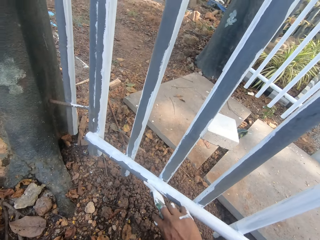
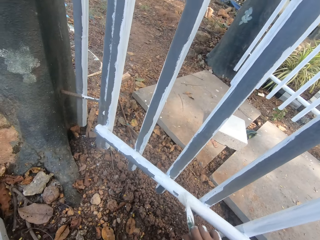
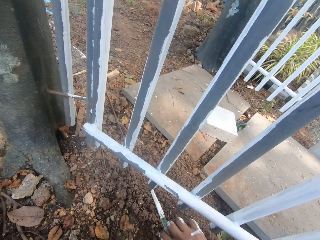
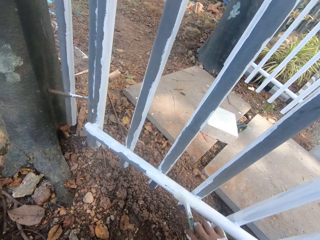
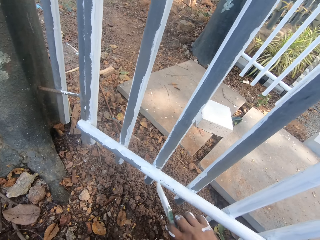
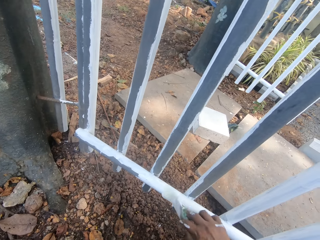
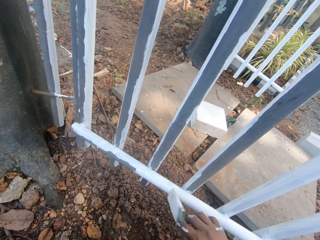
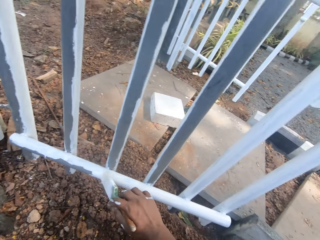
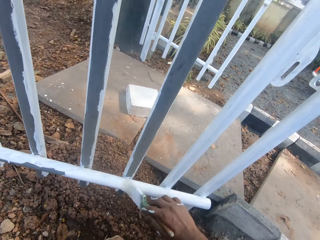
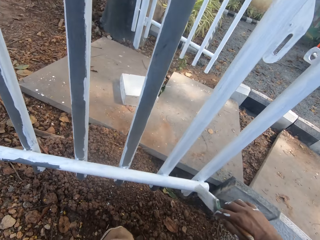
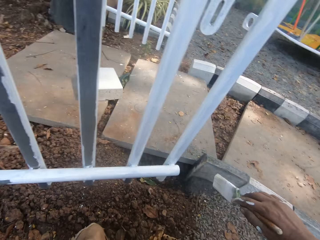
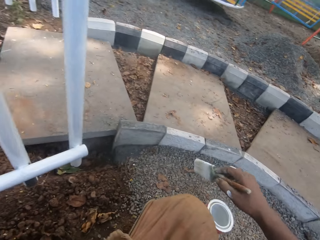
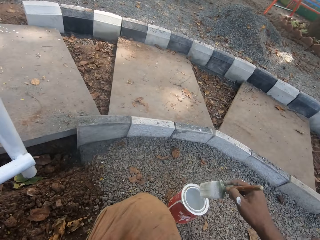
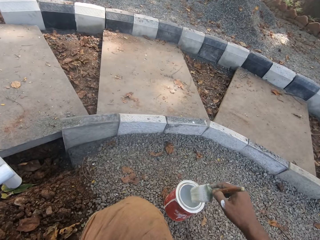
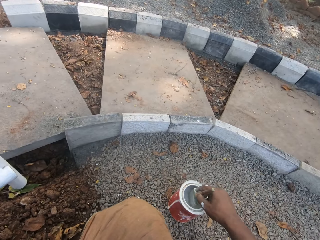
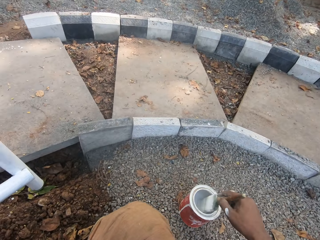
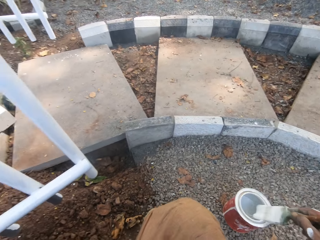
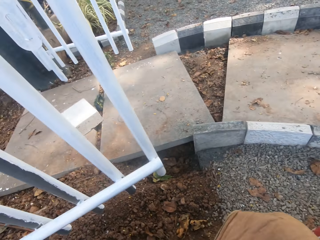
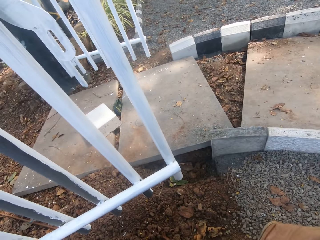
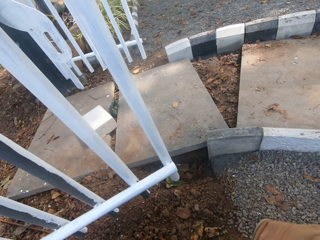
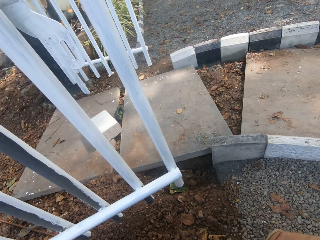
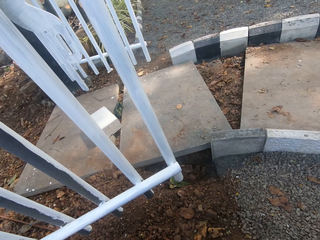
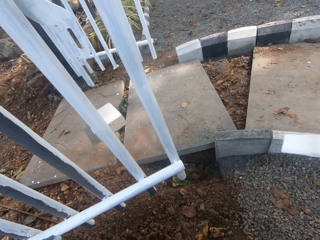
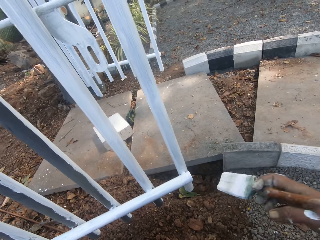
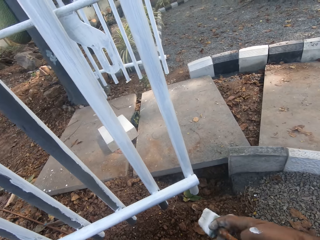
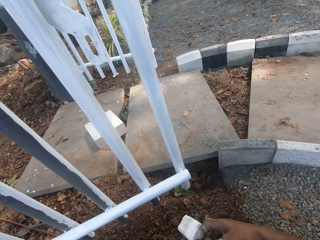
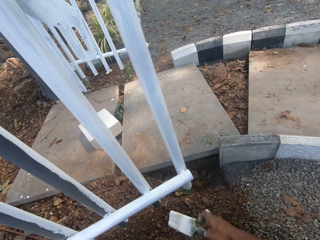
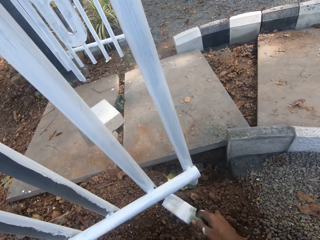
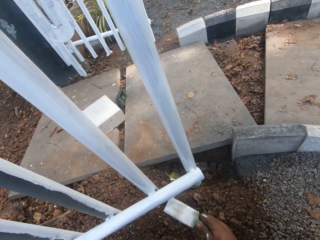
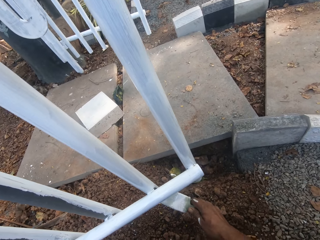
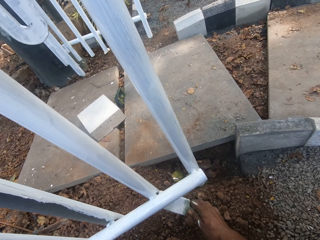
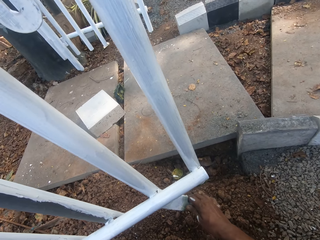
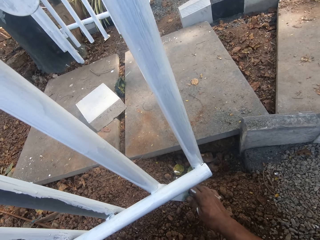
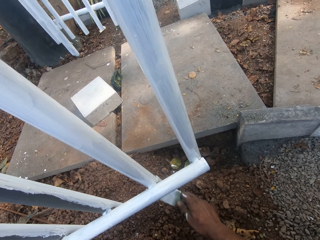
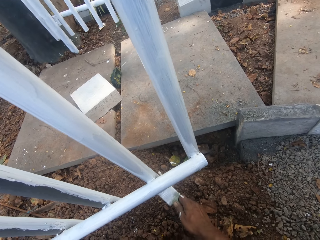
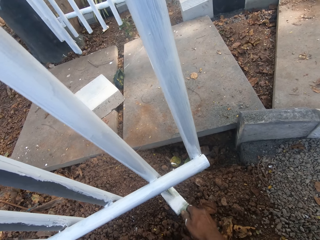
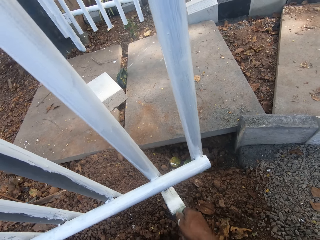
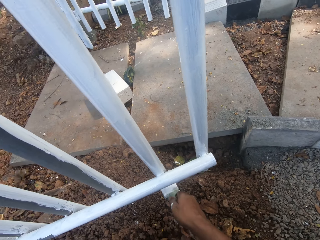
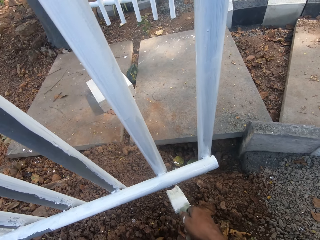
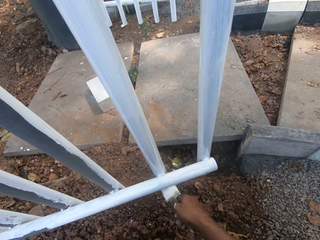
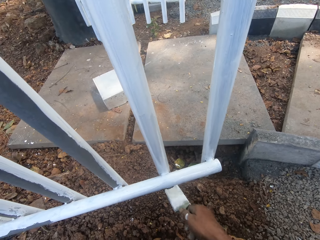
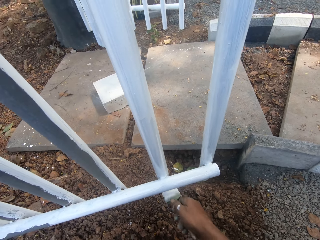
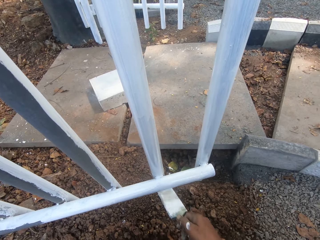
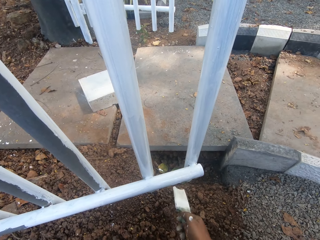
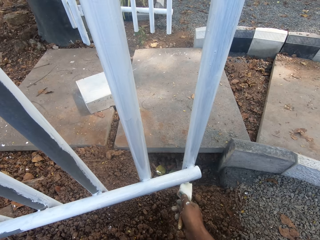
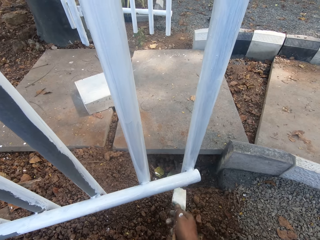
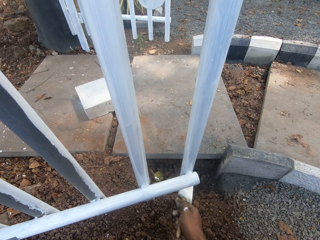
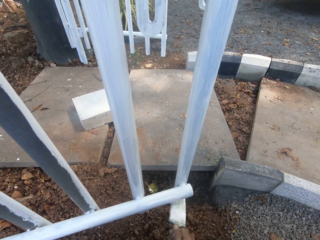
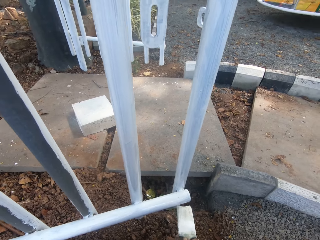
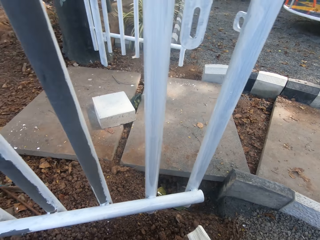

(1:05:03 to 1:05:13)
The camera wearer dips a paint brush in a paint can. They look around. They paint the metal rail.

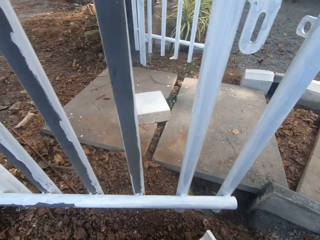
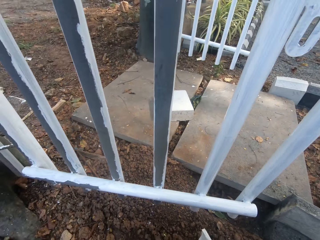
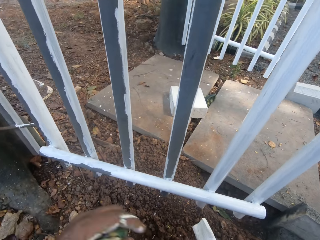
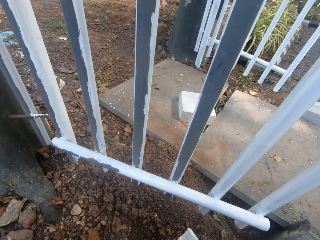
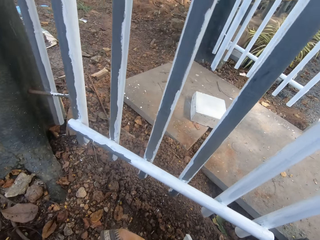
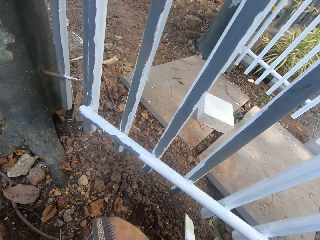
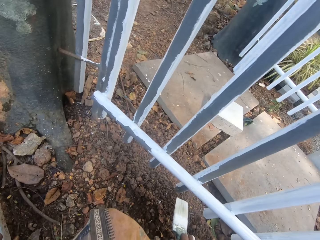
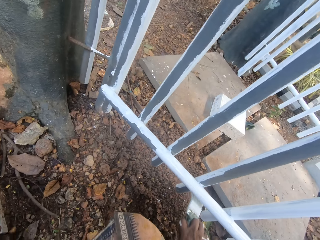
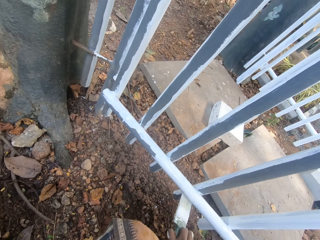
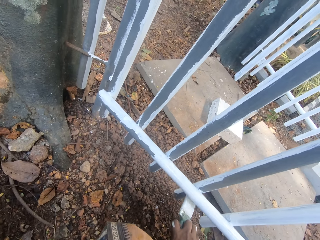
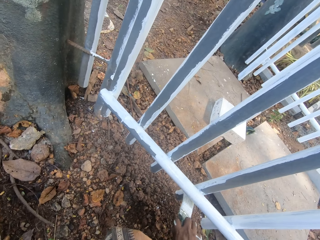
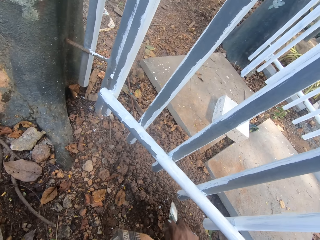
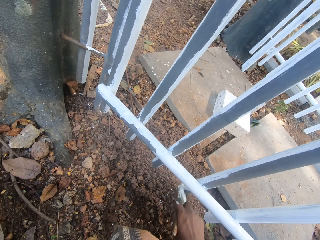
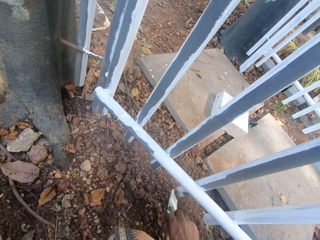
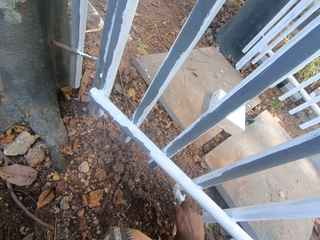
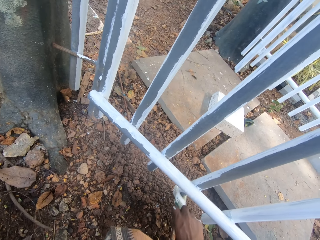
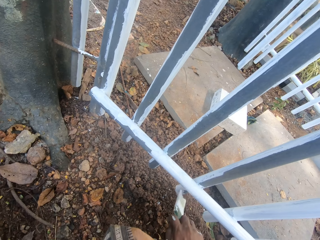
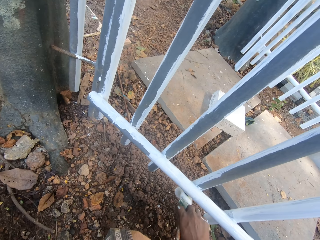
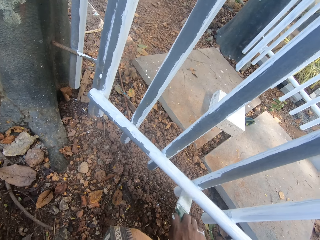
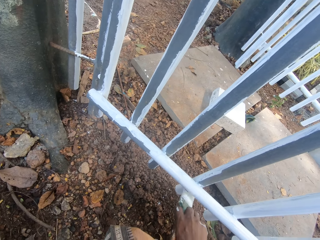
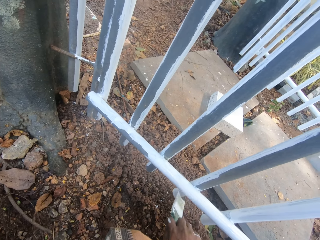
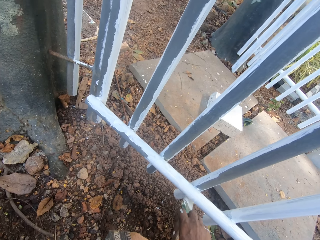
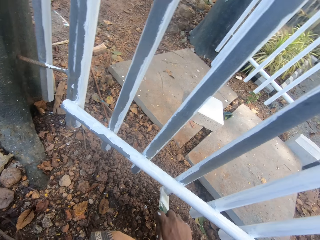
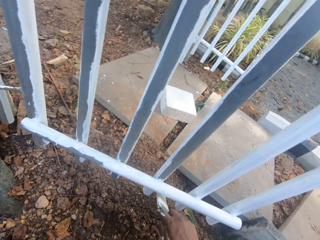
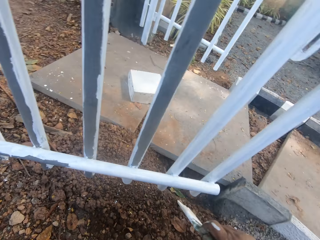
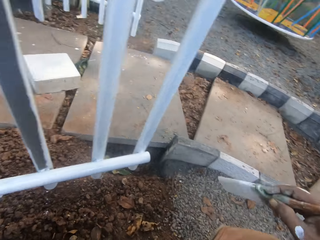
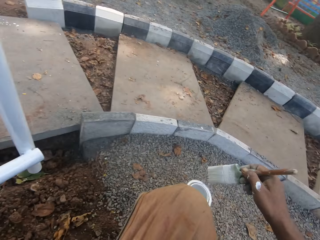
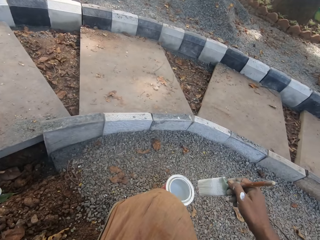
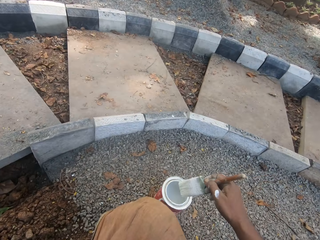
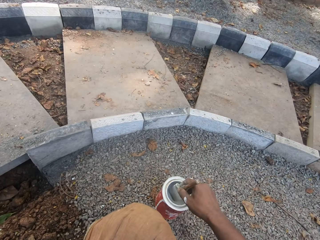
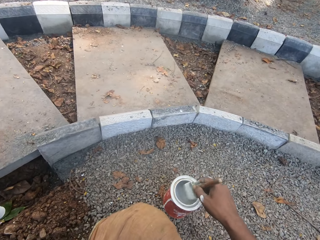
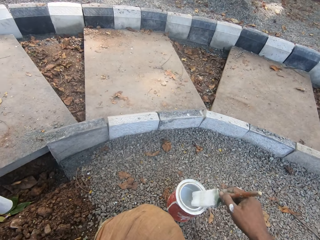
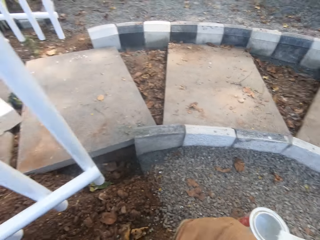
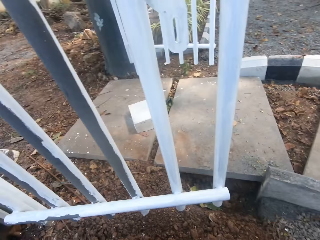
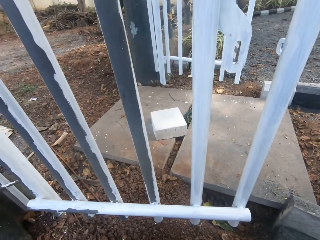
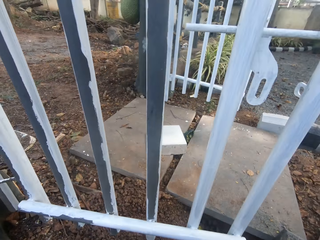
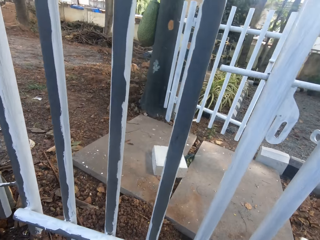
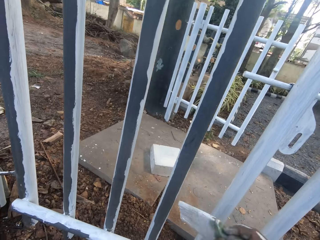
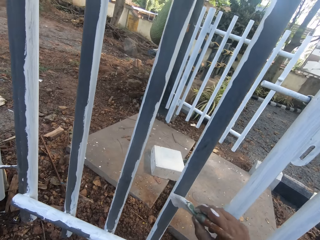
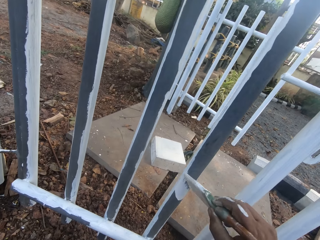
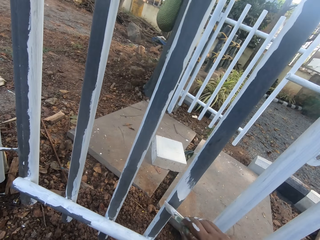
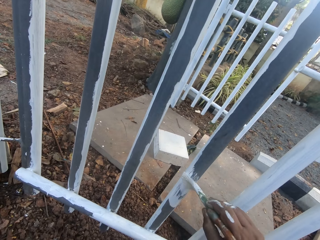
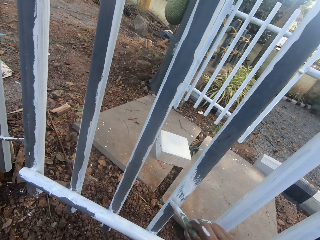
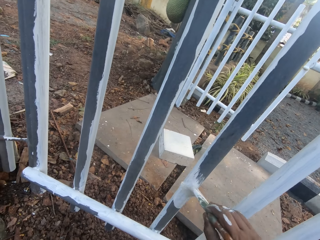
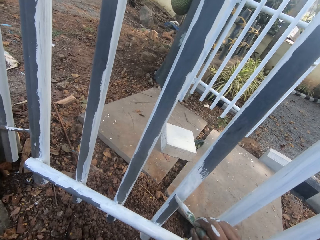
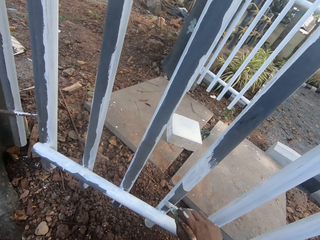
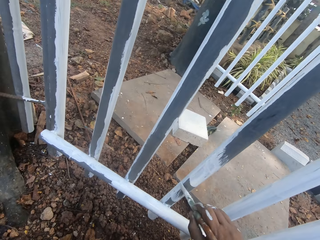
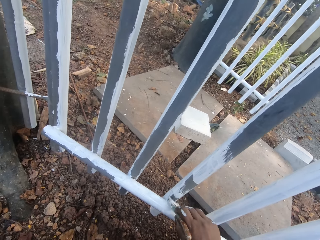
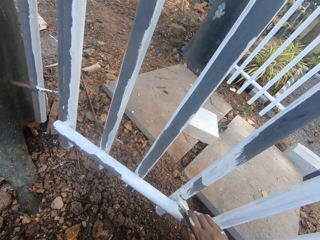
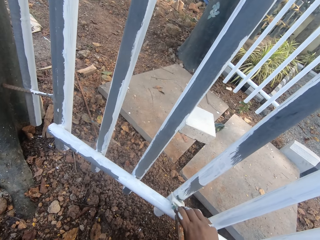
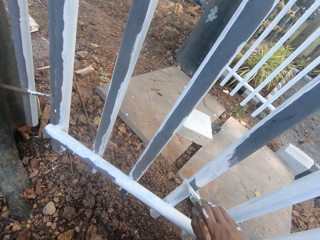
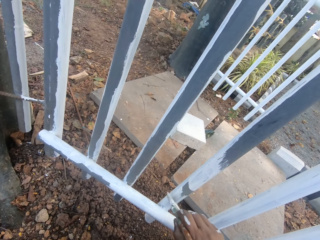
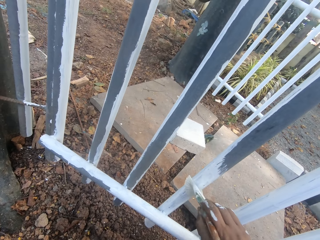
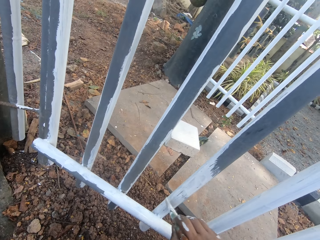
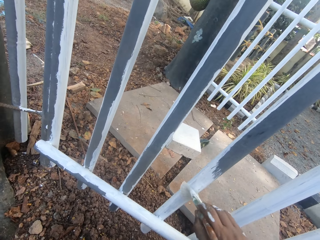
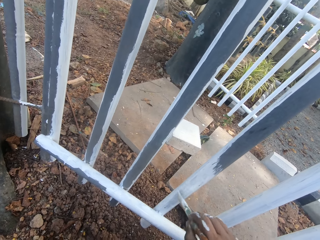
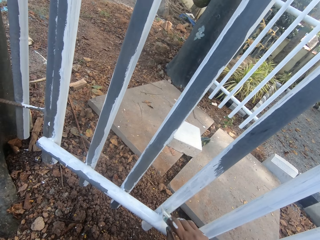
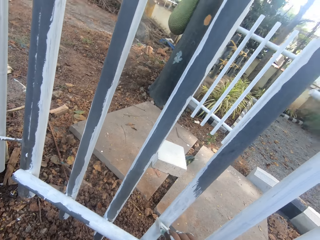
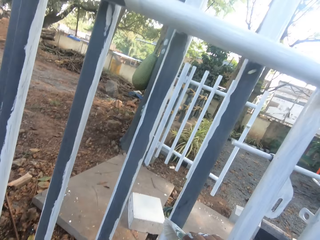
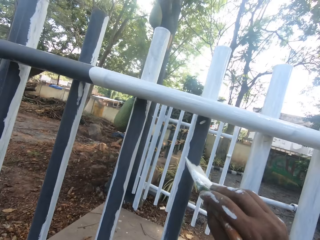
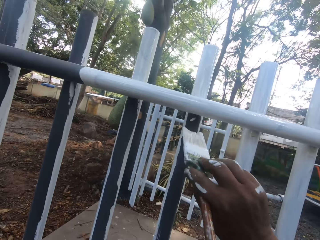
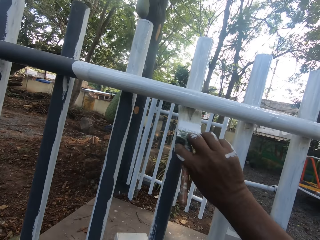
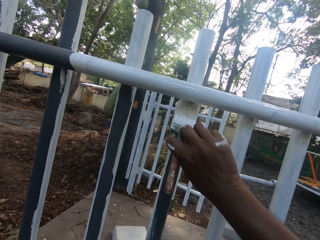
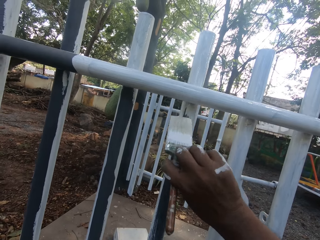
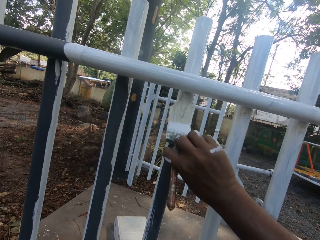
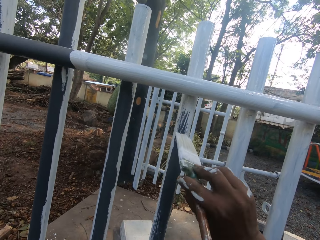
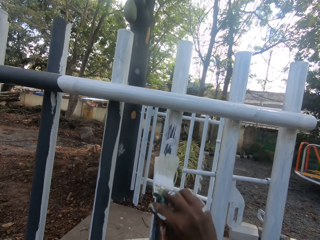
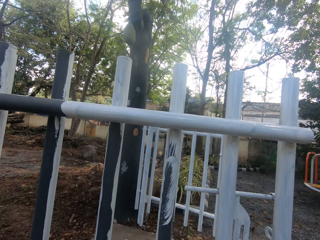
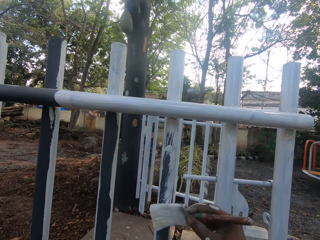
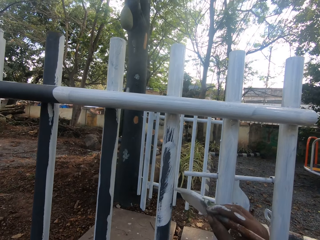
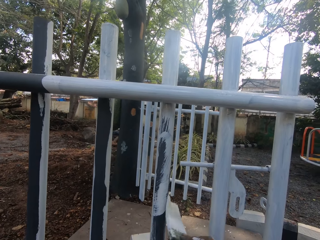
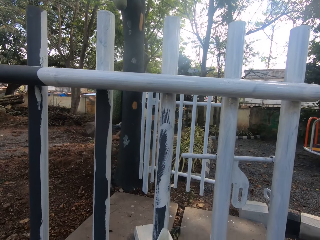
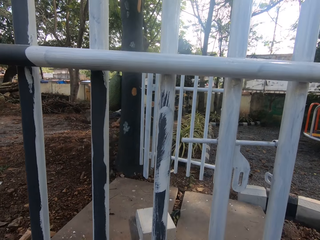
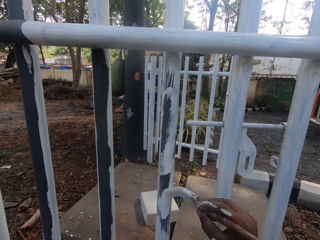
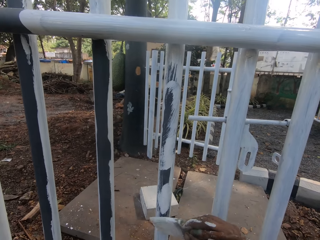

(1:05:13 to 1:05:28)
The camera wearer moves his hand. He straightens the hand. He paints the metal rail. He dips a paint brush in a paint can. He looks around. He paints the metal rail.
